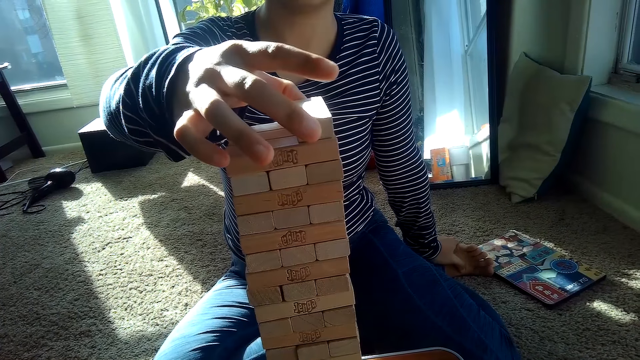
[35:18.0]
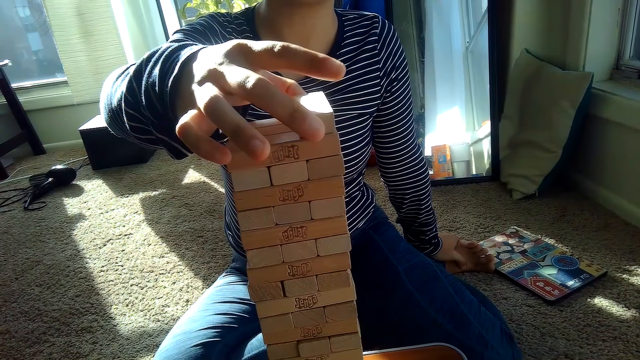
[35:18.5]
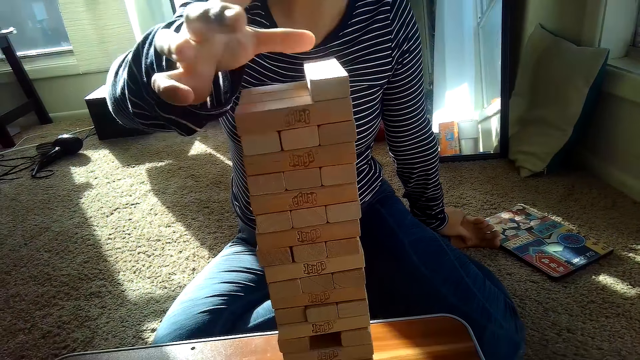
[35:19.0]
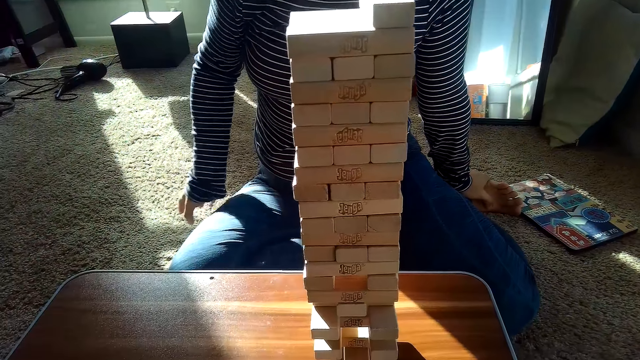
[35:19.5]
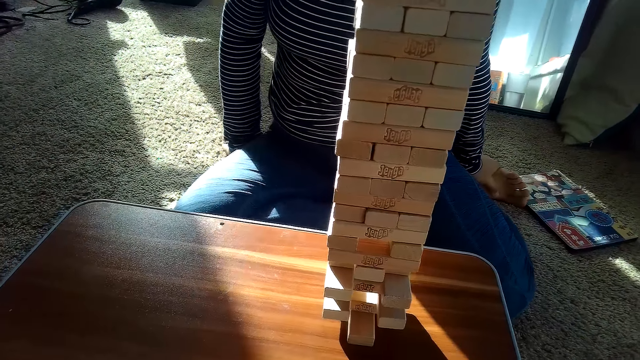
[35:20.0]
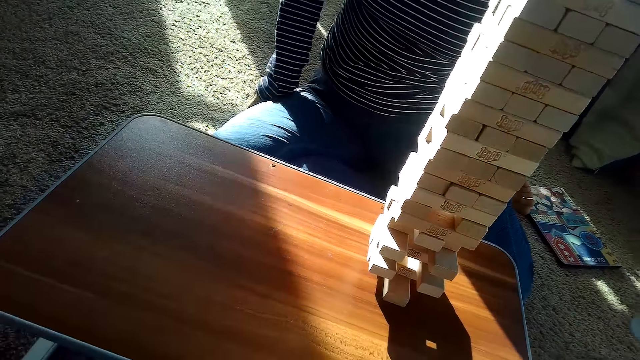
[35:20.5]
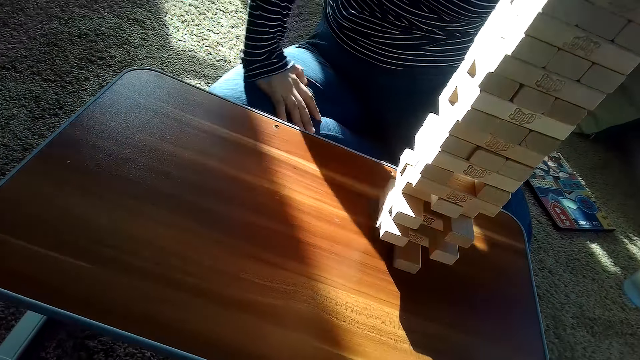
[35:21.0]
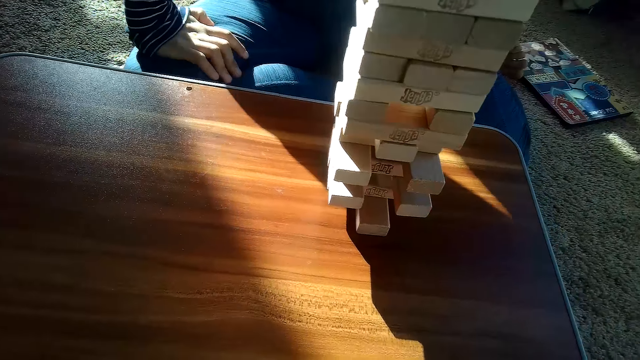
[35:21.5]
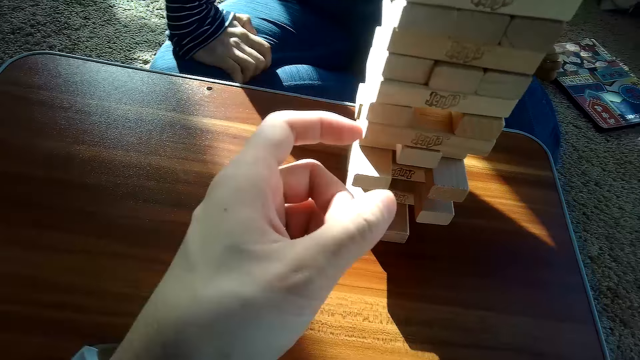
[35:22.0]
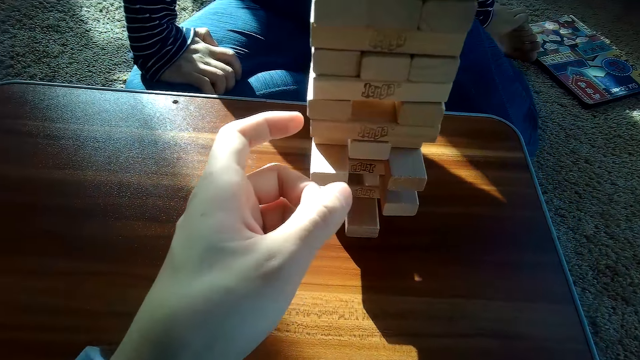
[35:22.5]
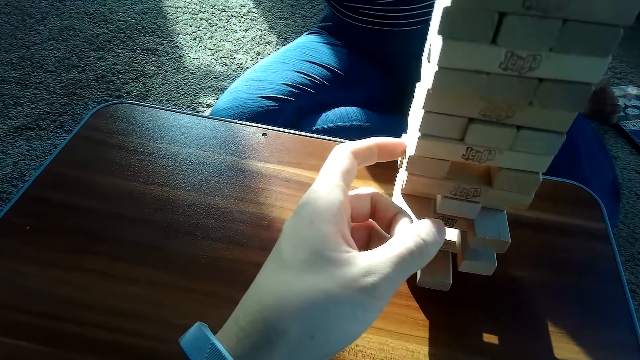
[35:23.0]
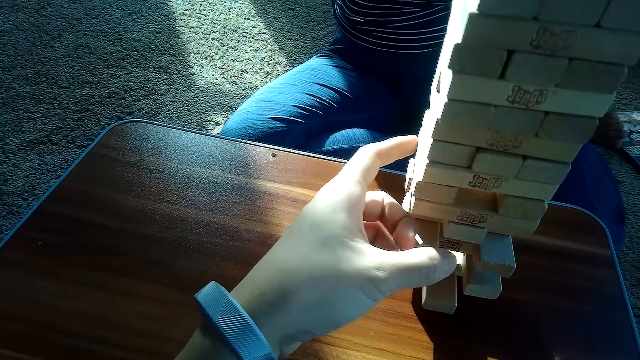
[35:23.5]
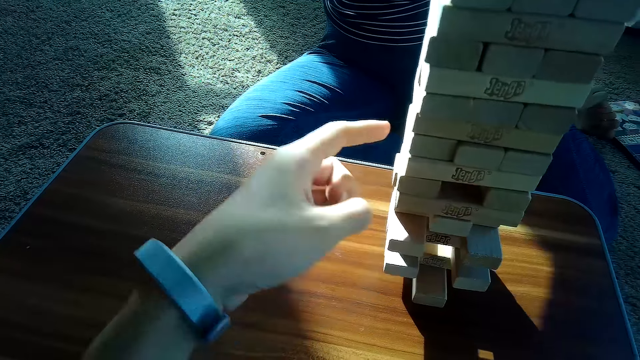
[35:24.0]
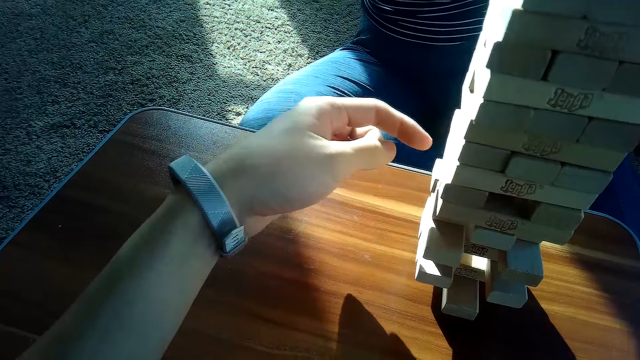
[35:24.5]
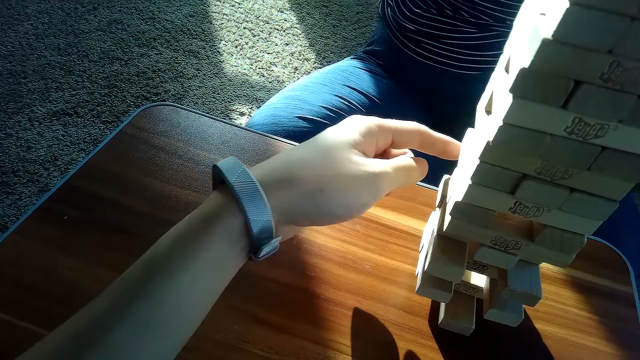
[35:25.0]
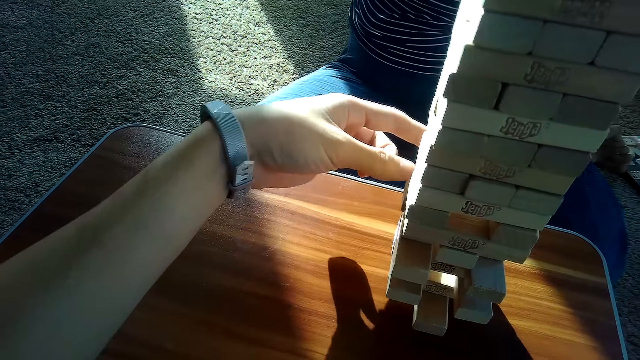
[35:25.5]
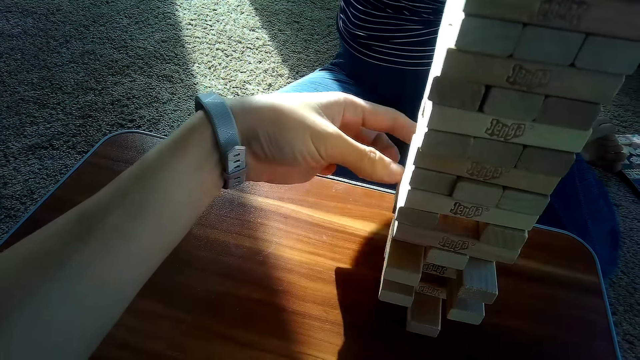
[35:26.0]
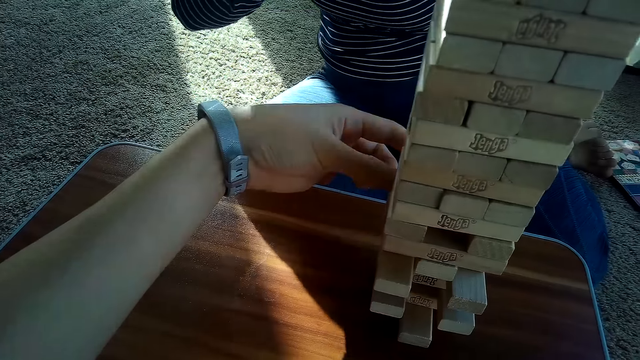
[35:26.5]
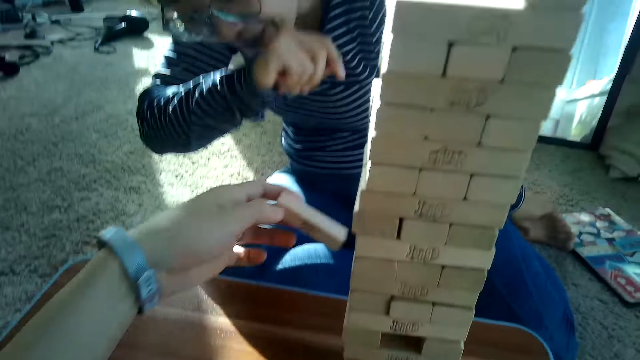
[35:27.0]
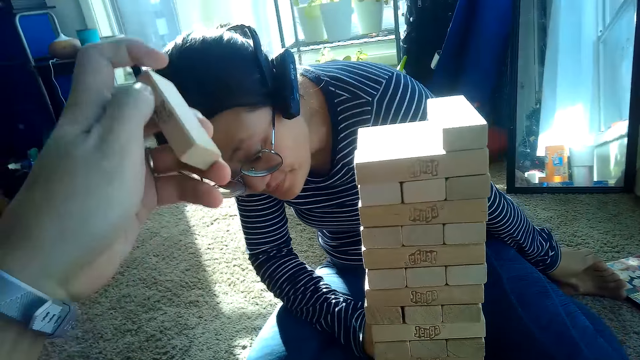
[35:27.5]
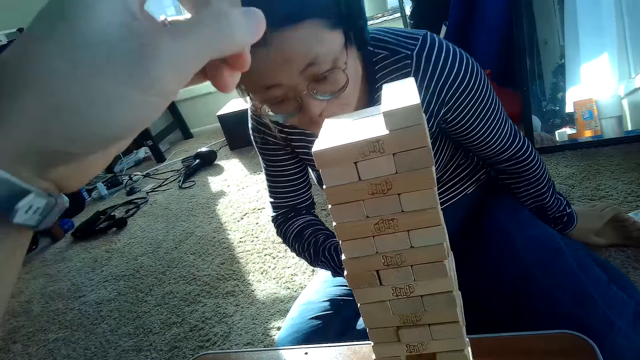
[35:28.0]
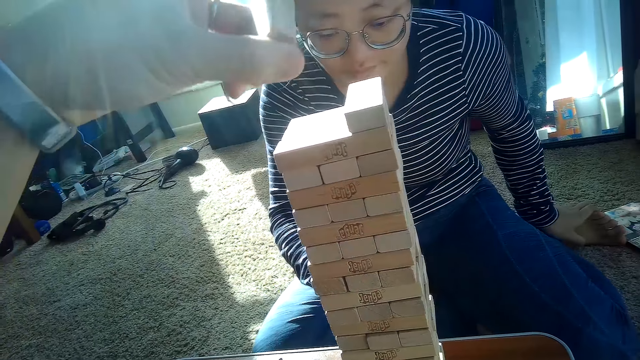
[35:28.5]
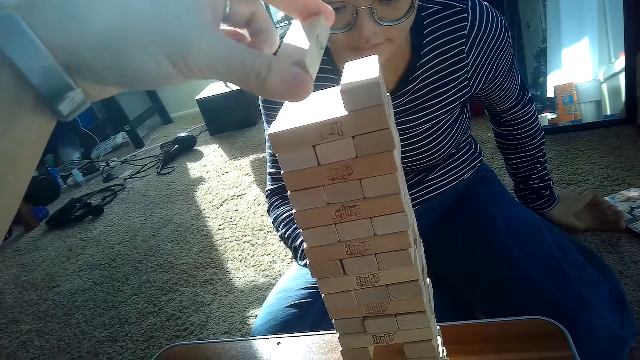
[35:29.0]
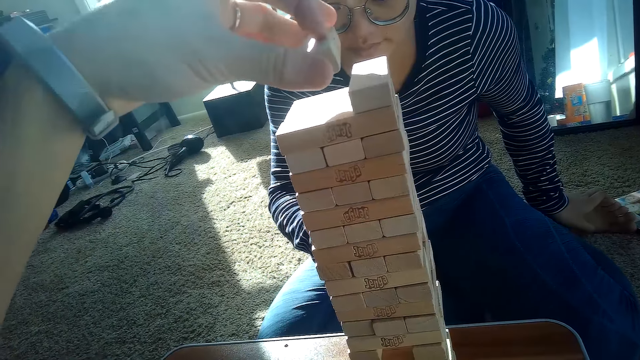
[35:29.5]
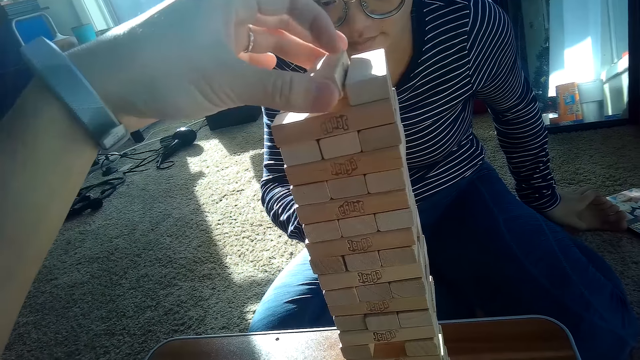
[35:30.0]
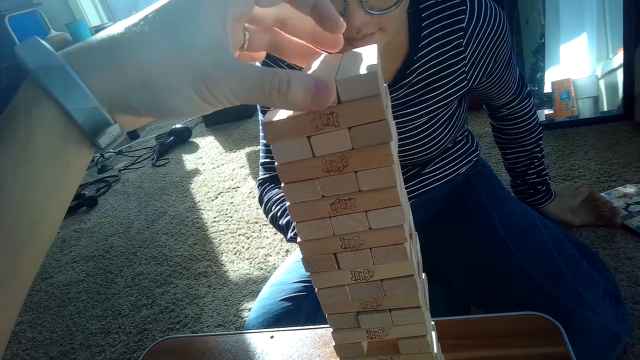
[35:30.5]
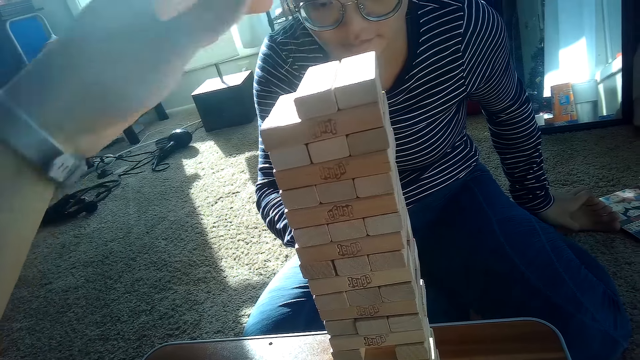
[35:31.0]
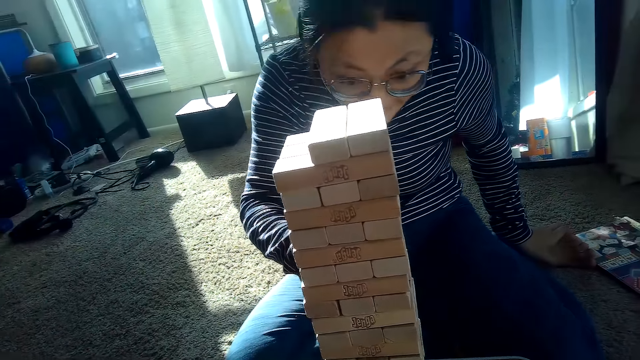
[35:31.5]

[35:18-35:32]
The camera wearer removes the jenga block from the pile of jenga blocks on the table with his left hand. The partner examines the game tower. The camera wearer places the jenga block on top of the pile of jenga blocks on the table with his left hand.

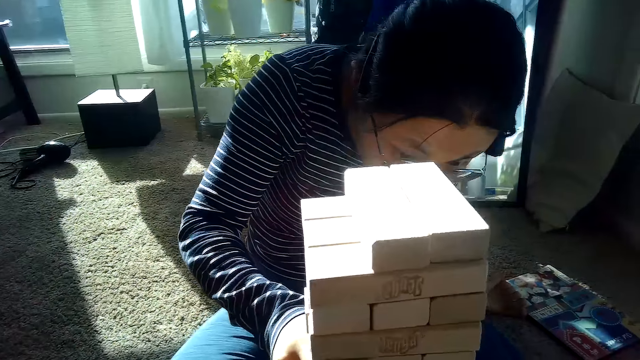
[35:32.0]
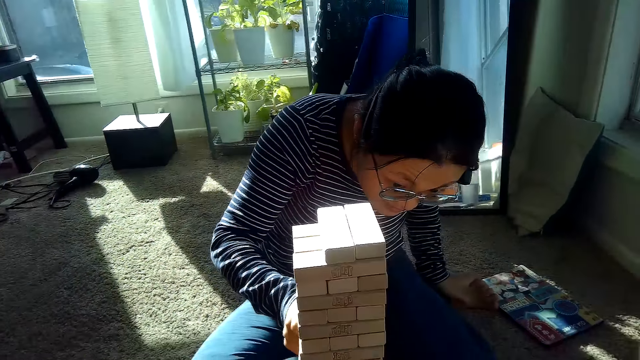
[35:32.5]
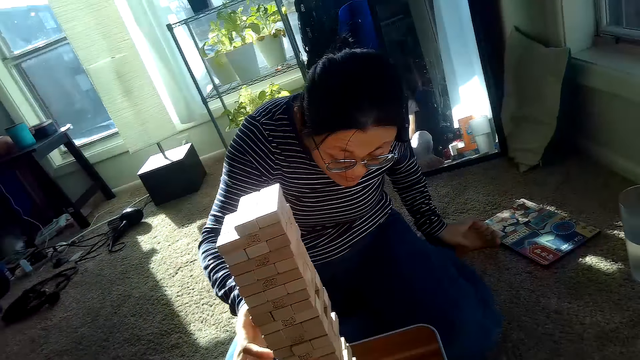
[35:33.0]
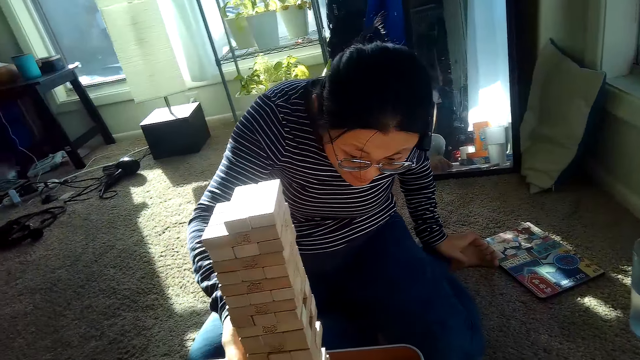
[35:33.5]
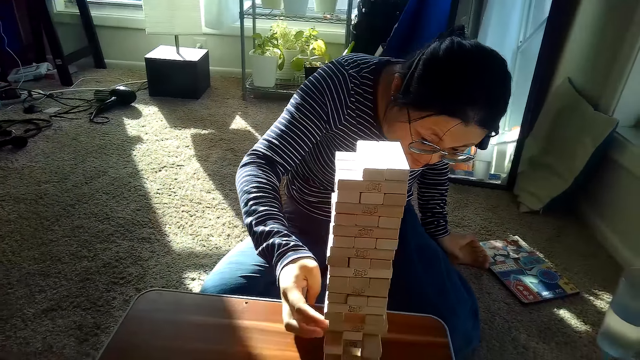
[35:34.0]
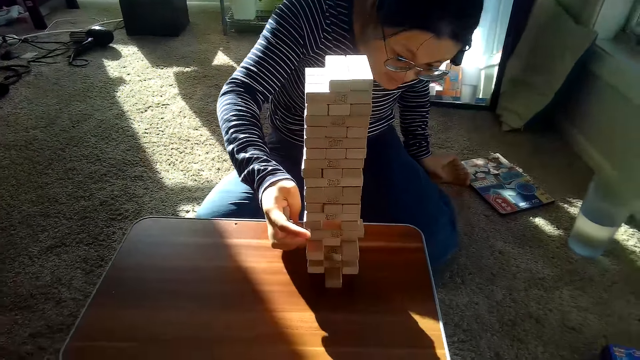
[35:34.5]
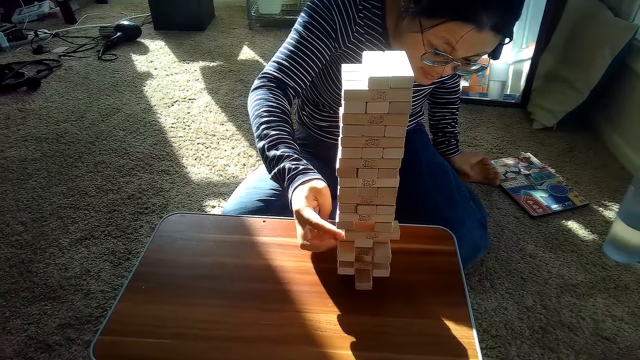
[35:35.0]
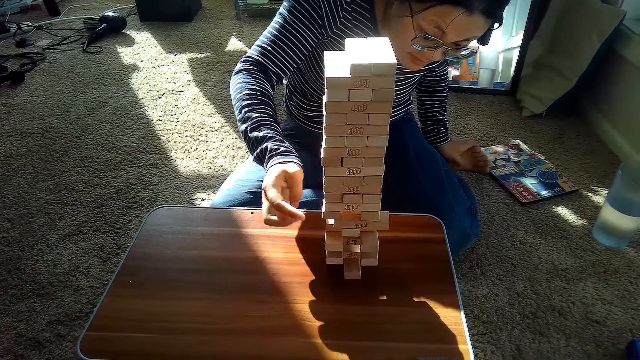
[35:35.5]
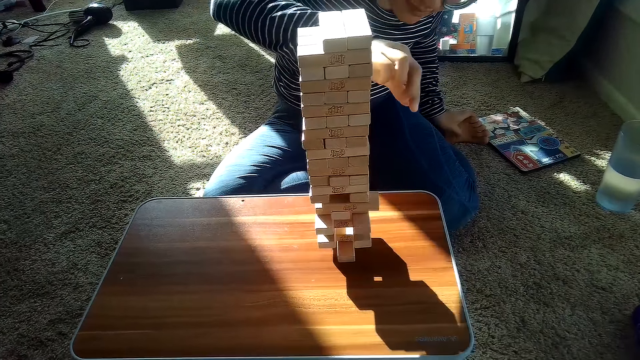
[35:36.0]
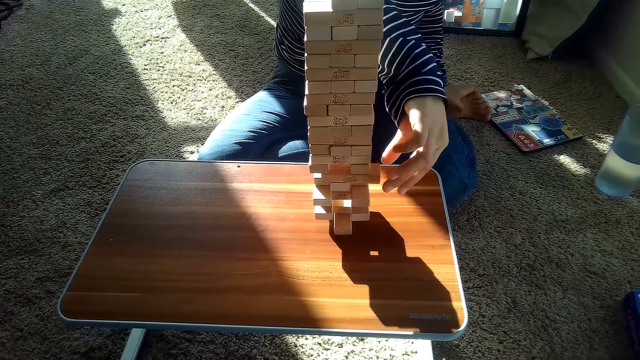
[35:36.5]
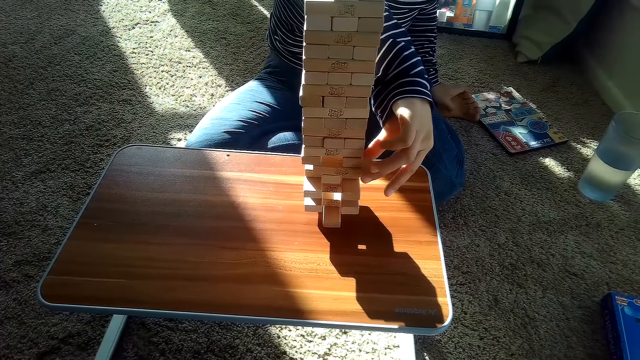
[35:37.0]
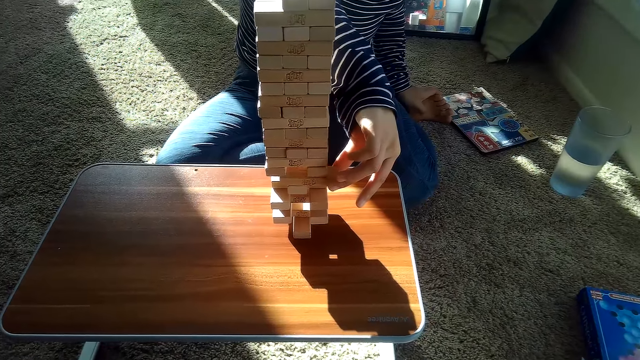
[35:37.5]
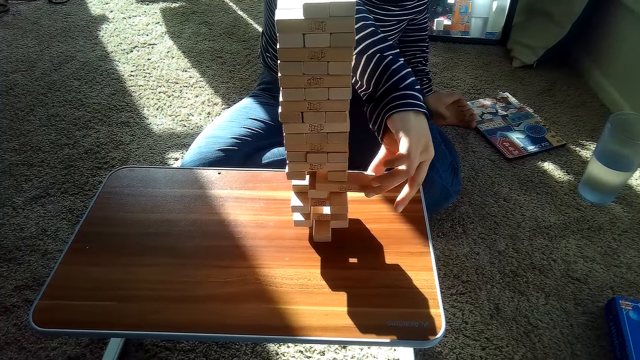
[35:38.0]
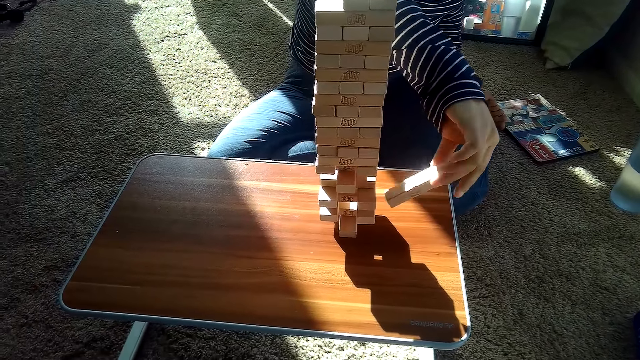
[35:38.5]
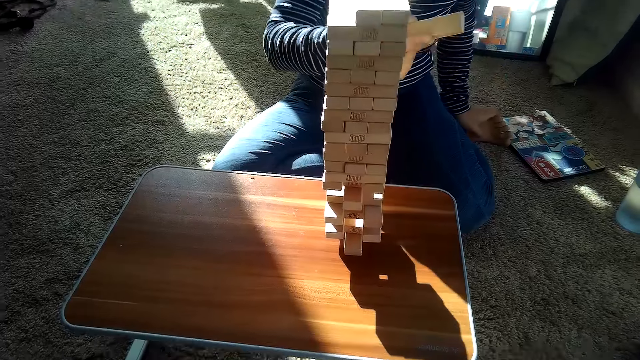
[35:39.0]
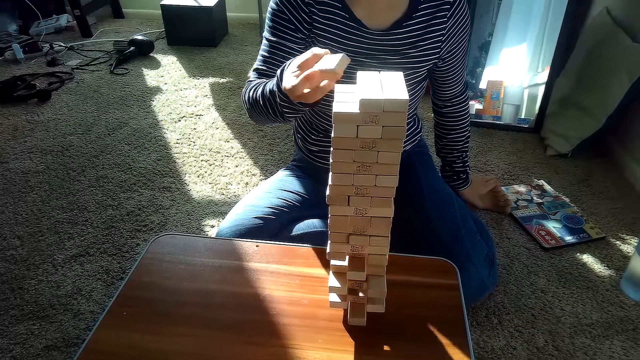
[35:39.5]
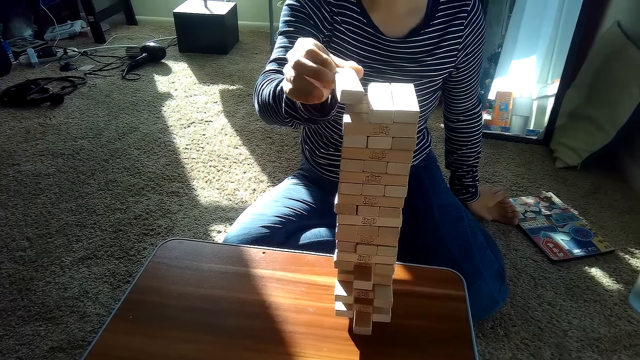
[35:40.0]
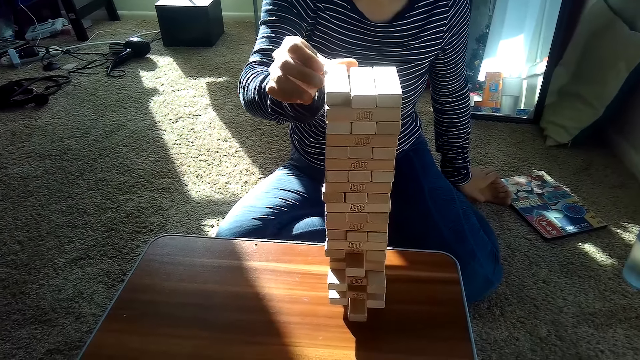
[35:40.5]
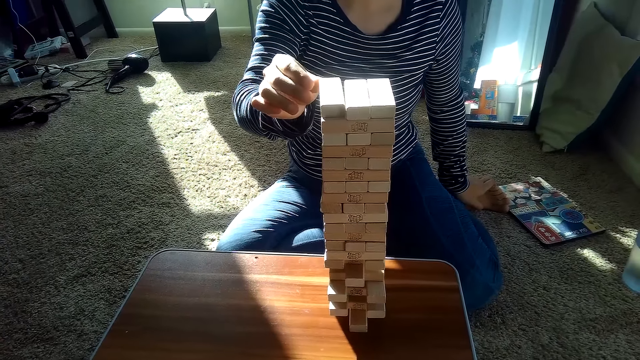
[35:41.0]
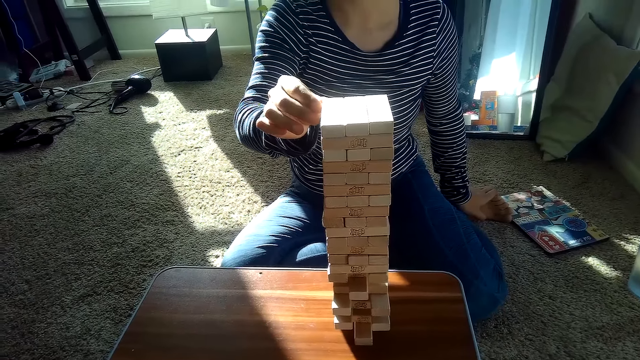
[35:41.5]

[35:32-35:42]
The partner removes a jenga block from the pile of jenga blocks on the table with her right hand. She pushes a block. She places the jenga block on top of the pile of jenga blocks on the table with her right hand.
